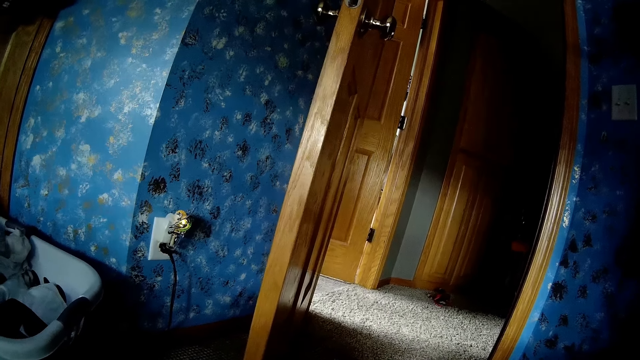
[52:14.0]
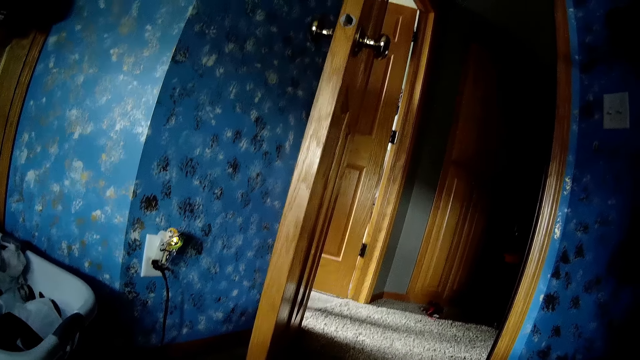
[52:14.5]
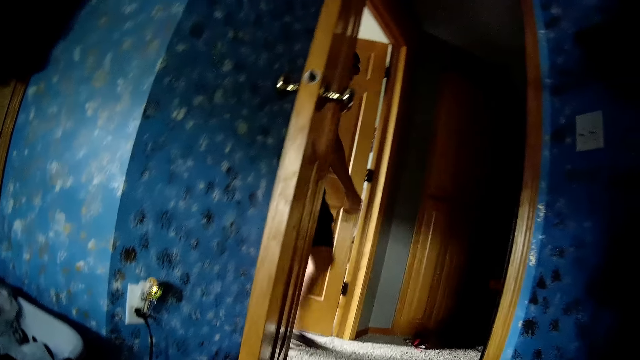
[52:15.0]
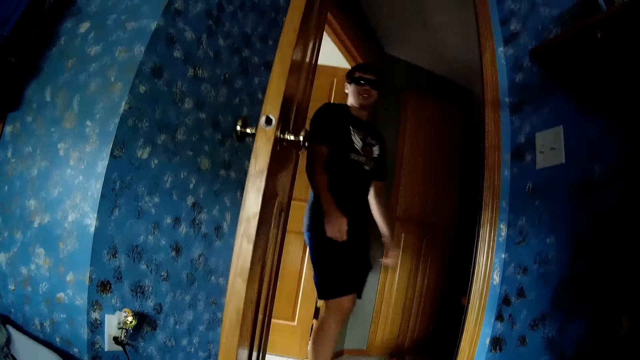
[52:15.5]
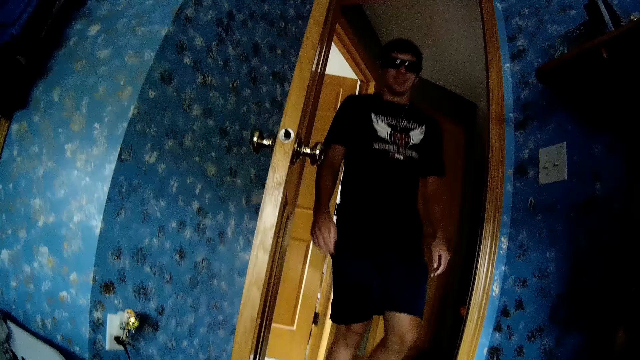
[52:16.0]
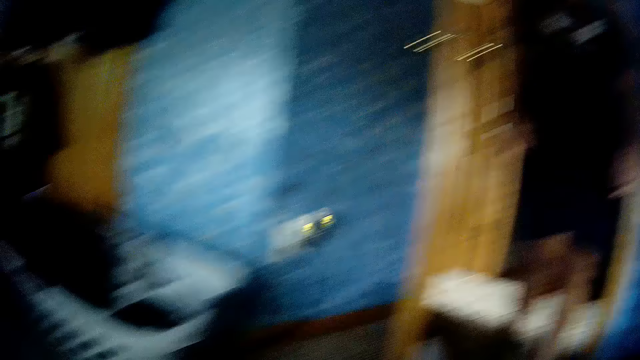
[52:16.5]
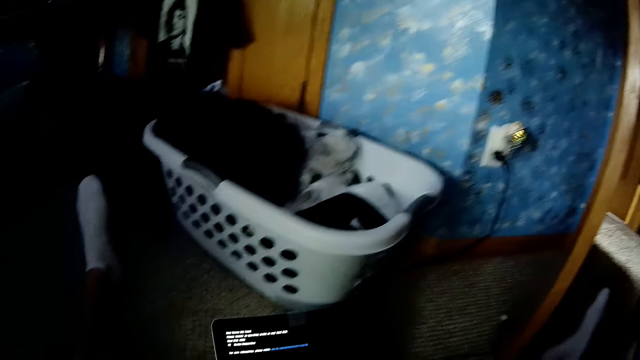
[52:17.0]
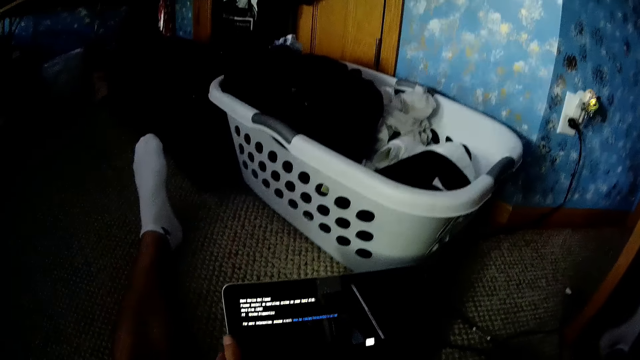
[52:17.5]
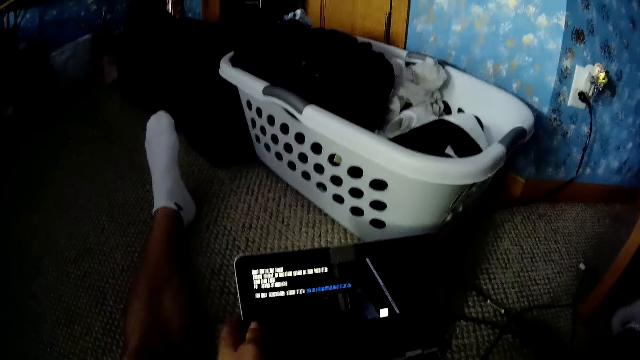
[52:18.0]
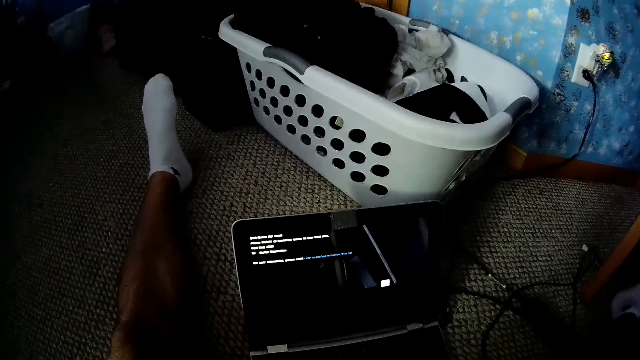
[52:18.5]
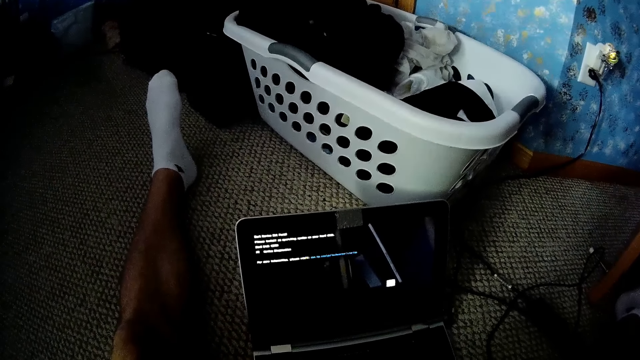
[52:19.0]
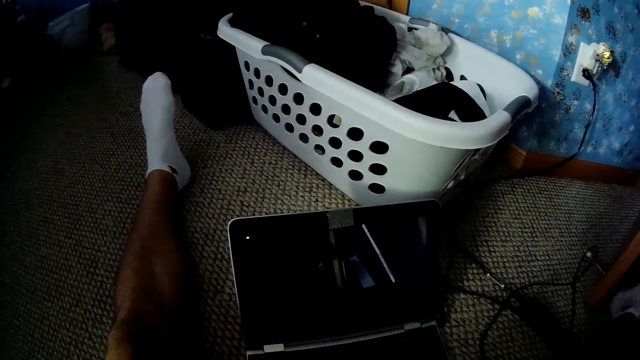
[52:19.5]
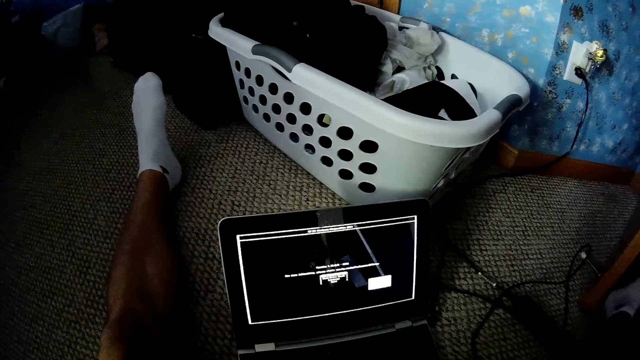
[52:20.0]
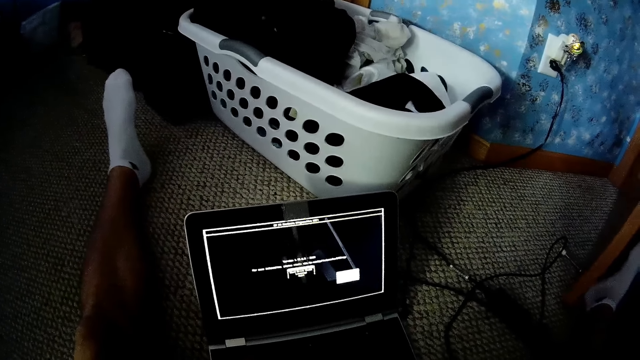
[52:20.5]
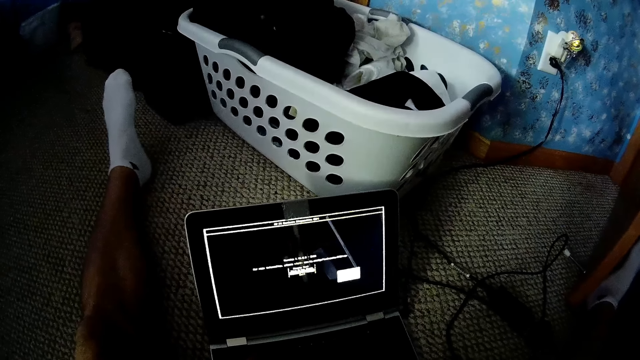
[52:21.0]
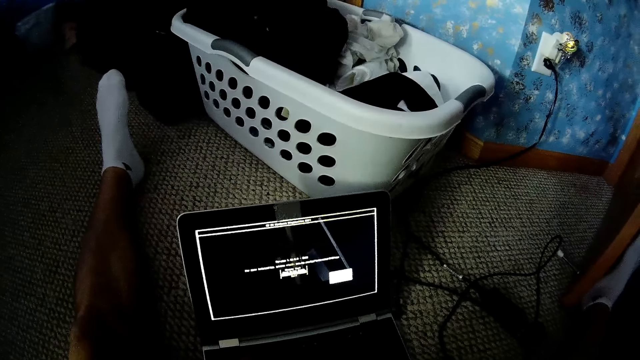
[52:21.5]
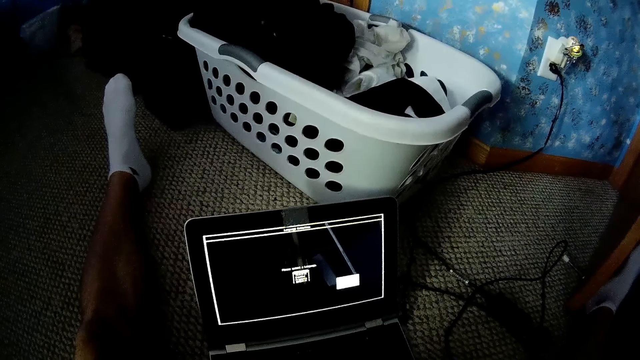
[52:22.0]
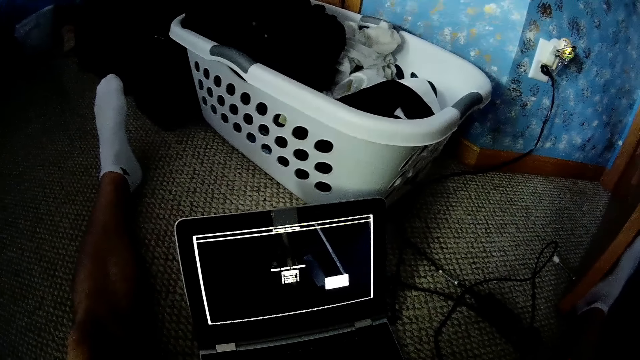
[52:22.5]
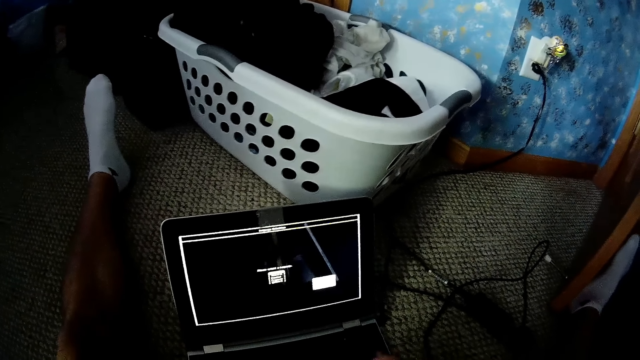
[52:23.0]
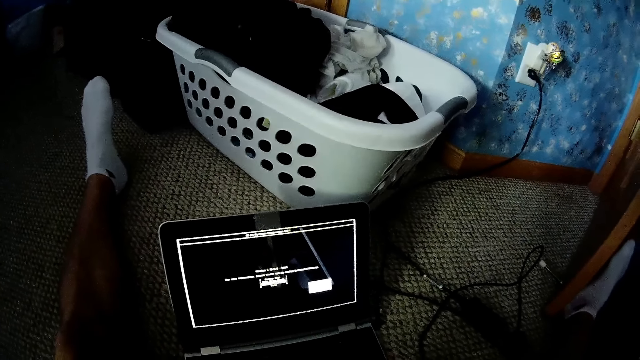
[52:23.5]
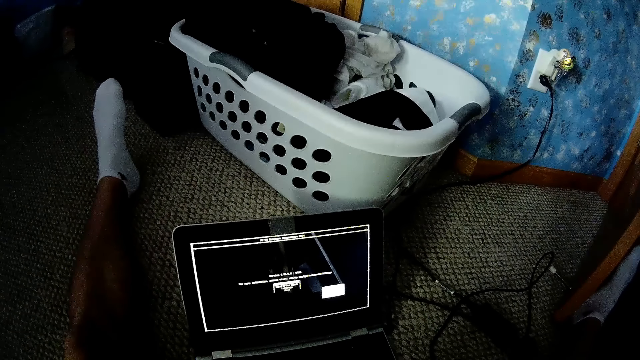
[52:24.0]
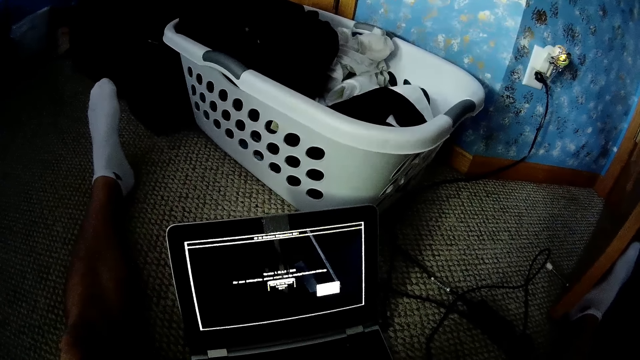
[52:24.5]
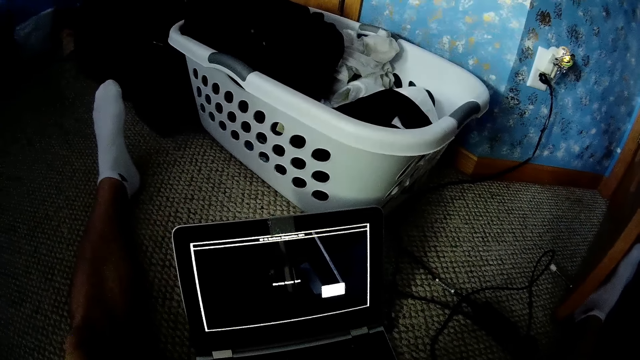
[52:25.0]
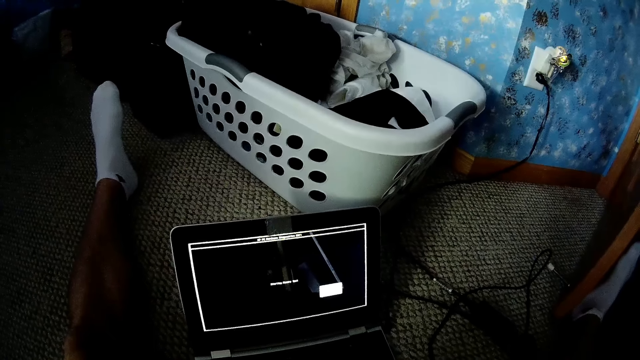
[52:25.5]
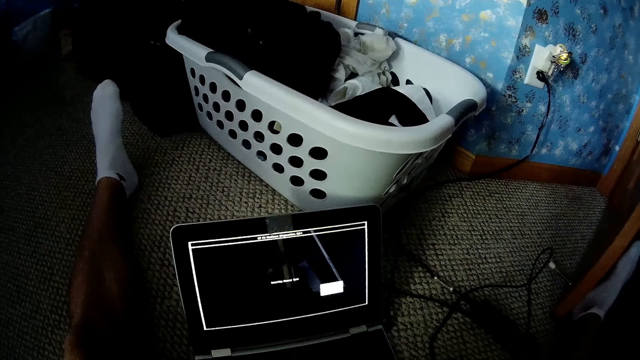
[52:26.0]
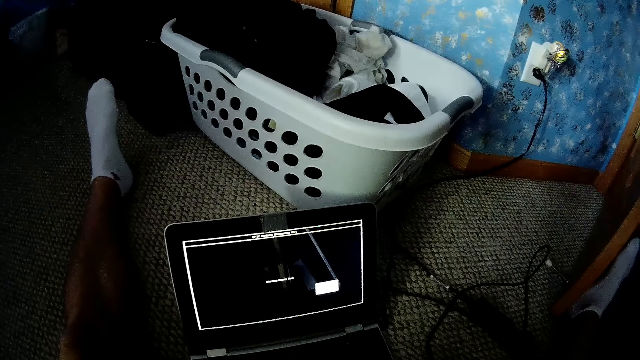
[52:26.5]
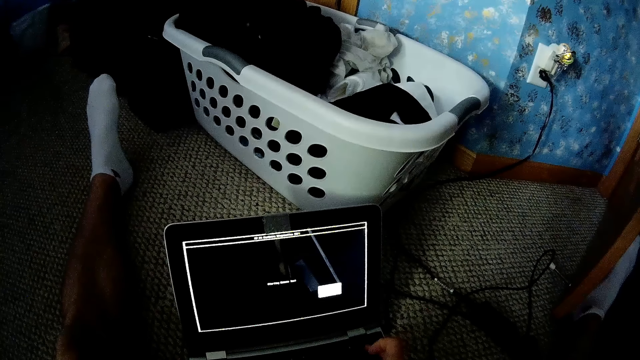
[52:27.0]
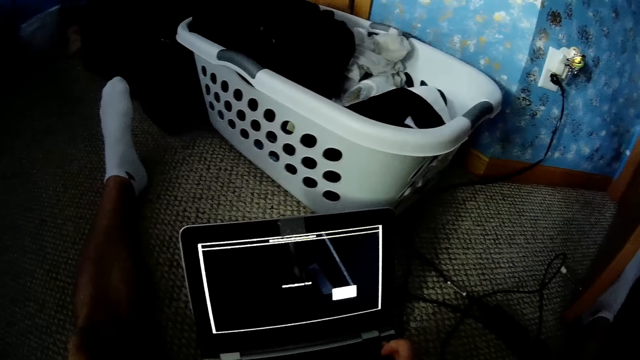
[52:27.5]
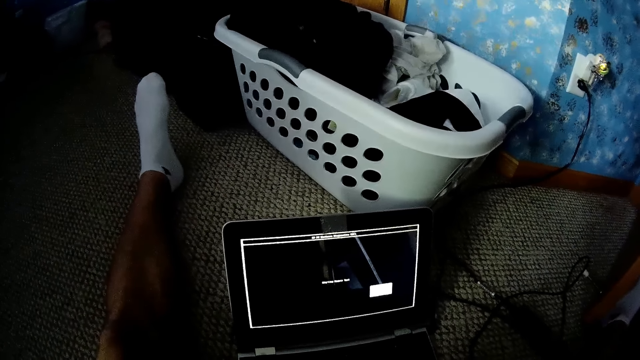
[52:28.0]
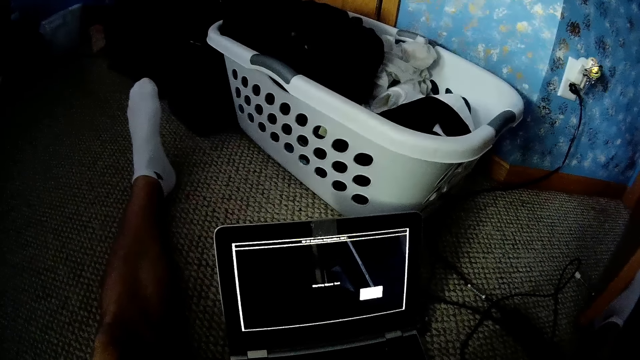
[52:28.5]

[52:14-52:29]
A man walks around the house. The camera wearer converses with the man. They move the laptop on the floor. They operate the laptop. They converse with the man. They converse with the man. They operate the laptop.

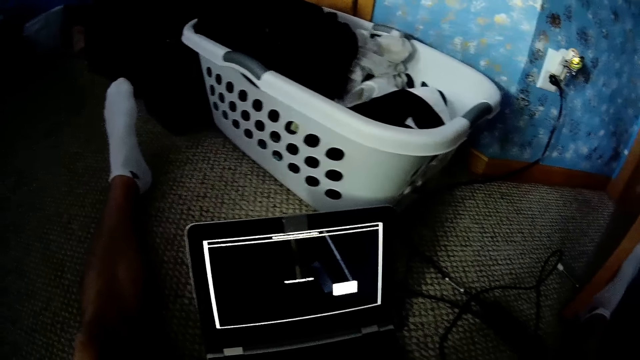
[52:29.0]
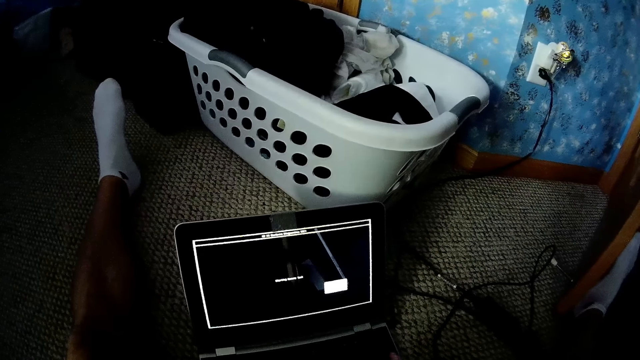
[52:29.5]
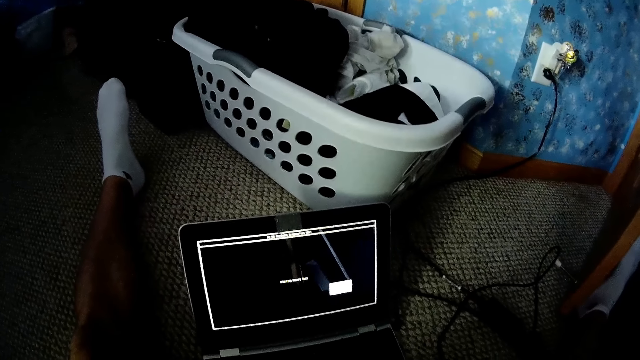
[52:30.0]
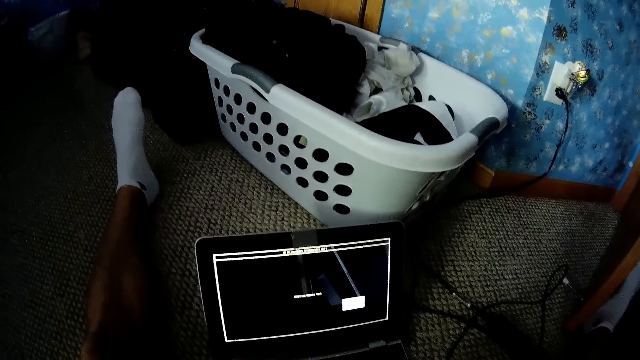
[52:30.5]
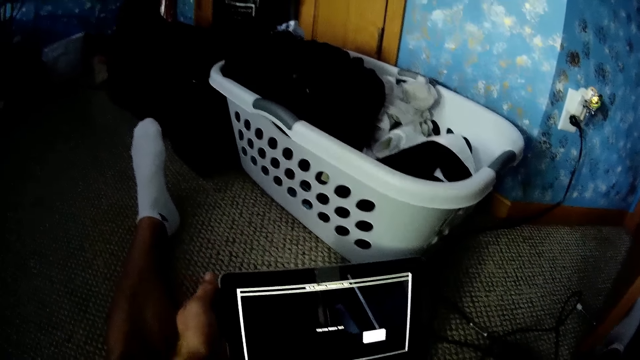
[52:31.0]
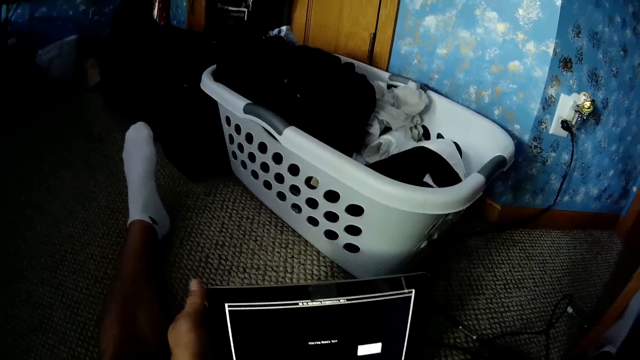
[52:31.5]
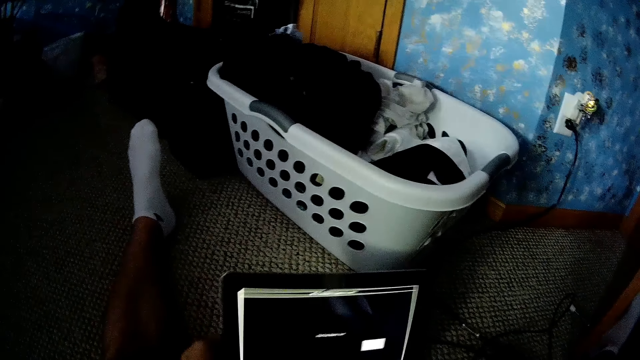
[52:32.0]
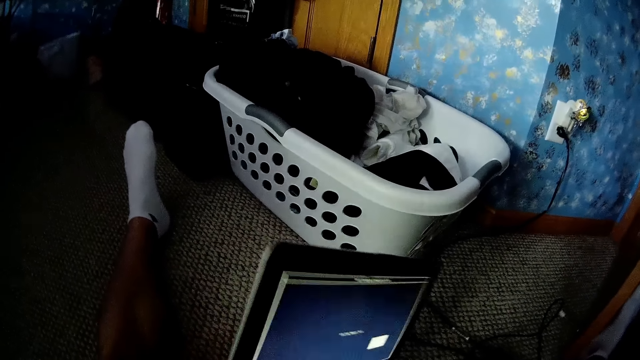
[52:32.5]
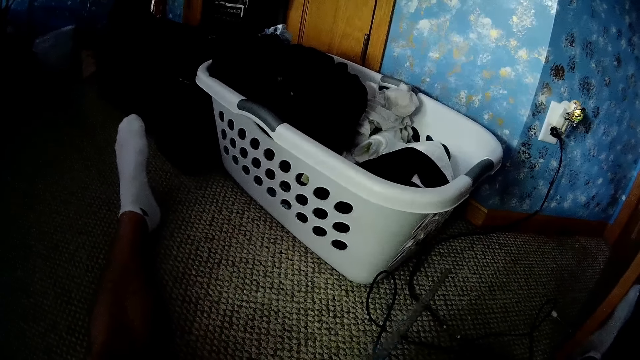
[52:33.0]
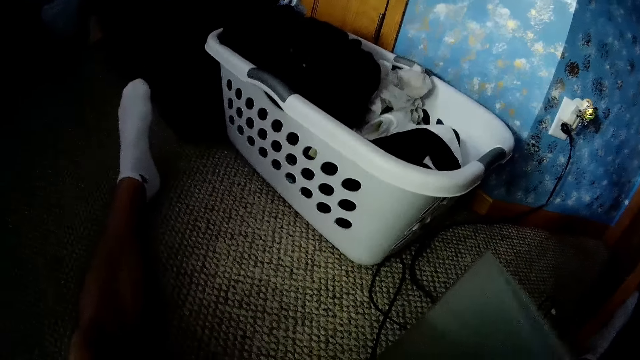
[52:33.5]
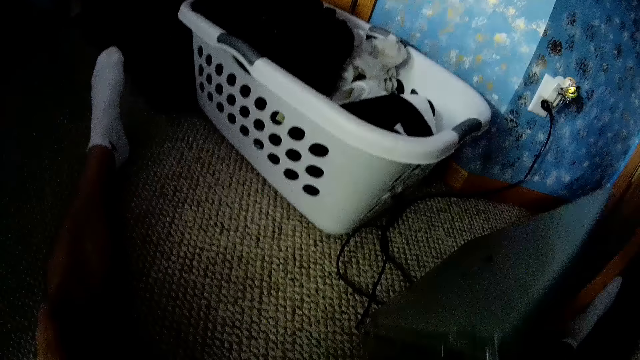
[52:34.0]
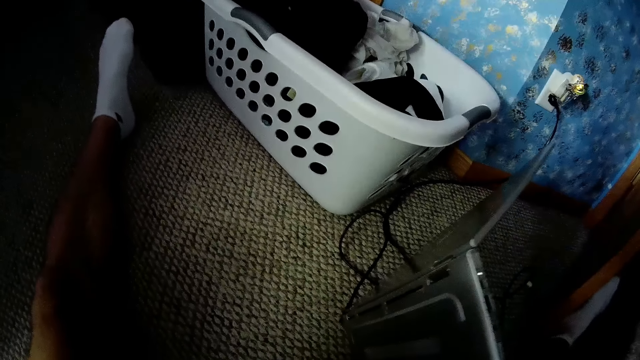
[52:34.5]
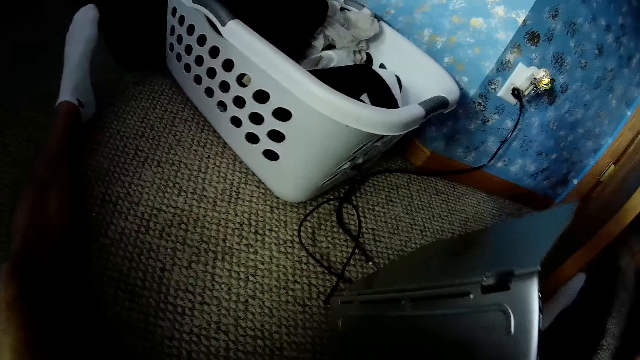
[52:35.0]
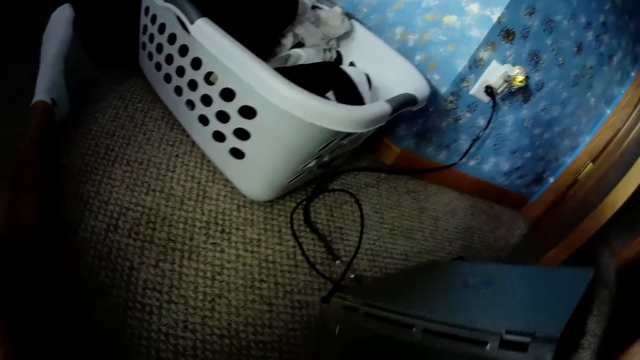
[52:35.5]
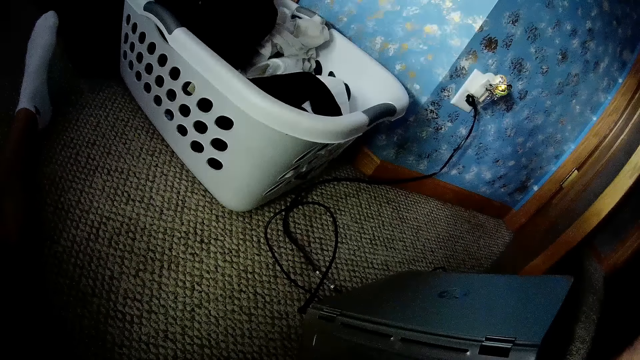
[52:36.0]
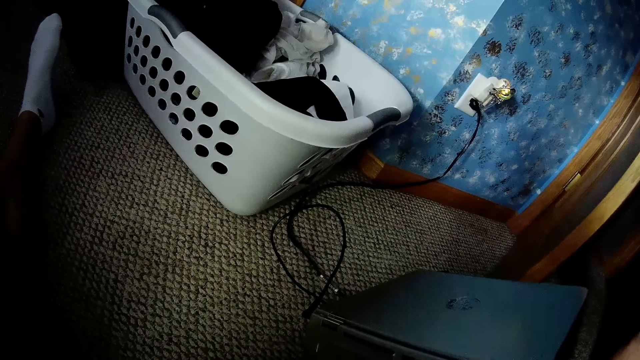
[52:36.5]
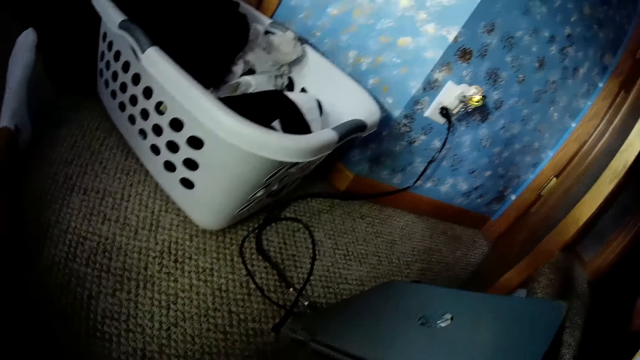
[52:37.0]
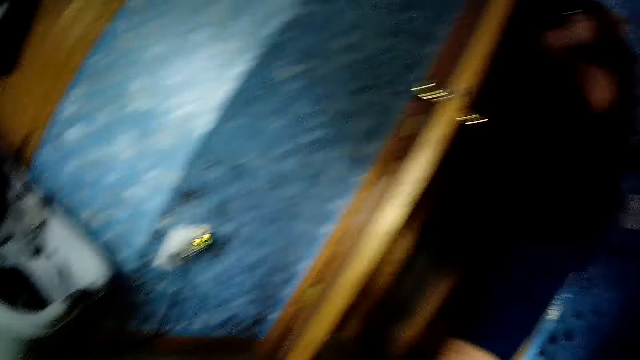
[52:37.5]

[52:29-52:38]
The camera wearer pulls a laptop. They turn the laptop. They pick up the laptop. They converse with a man. They hold the laptop. They turn the laptop. They bend the laptop. They check the laptop.
